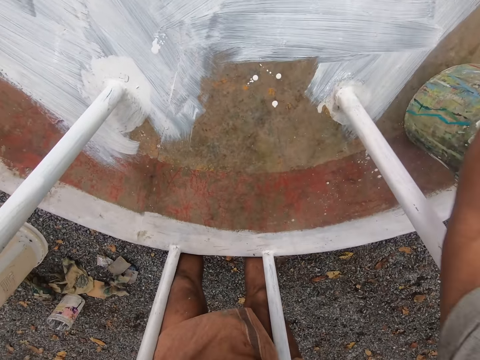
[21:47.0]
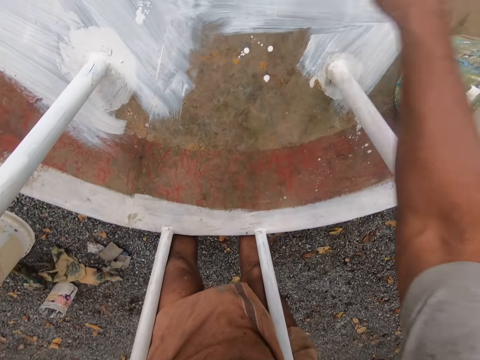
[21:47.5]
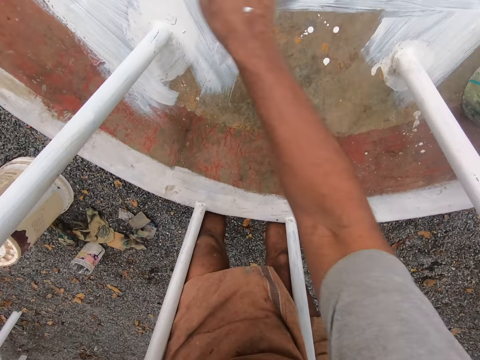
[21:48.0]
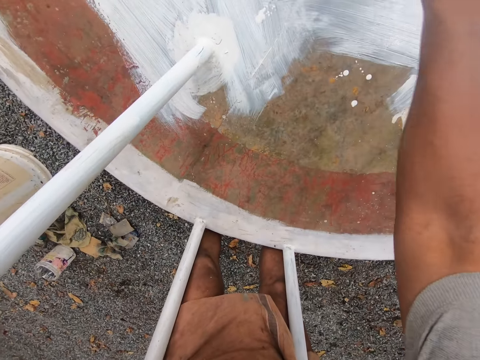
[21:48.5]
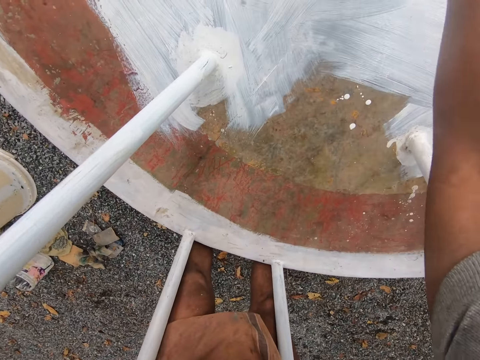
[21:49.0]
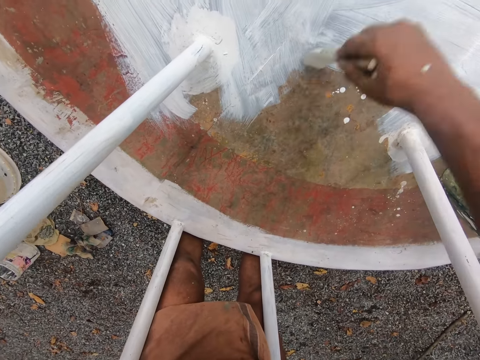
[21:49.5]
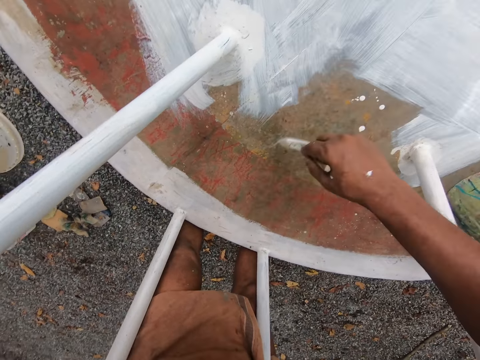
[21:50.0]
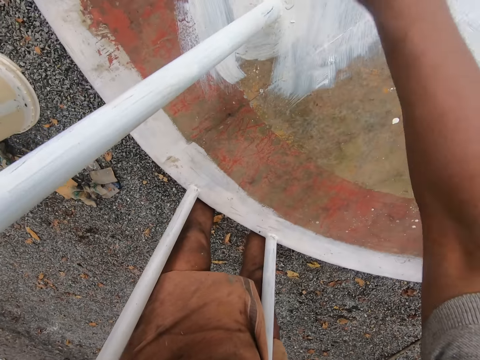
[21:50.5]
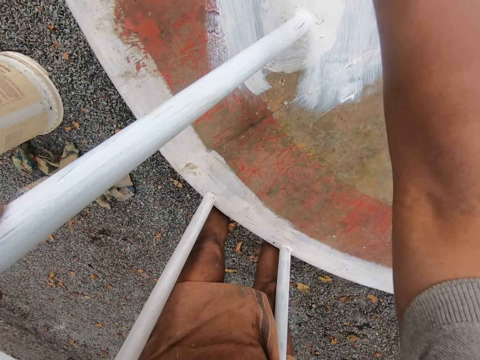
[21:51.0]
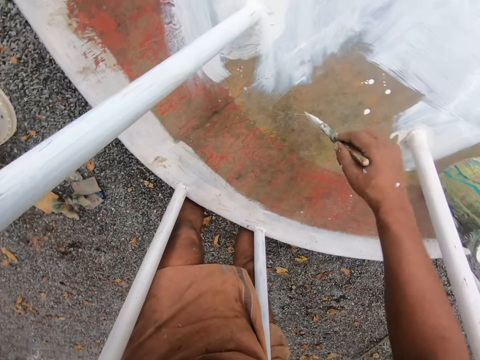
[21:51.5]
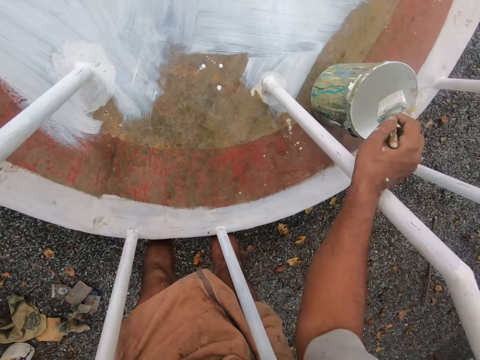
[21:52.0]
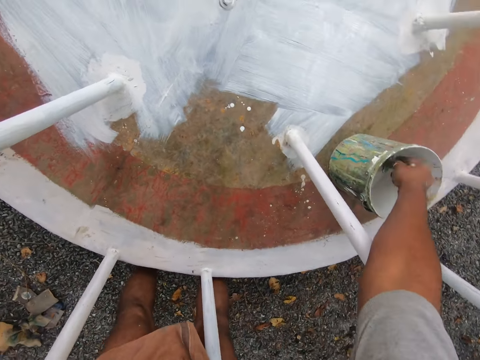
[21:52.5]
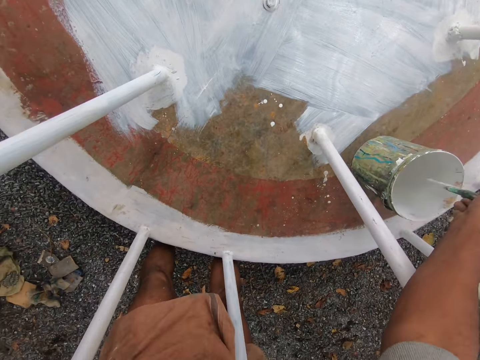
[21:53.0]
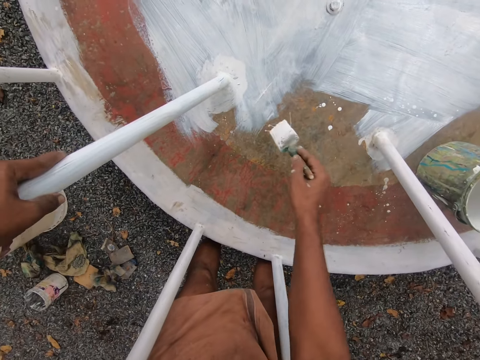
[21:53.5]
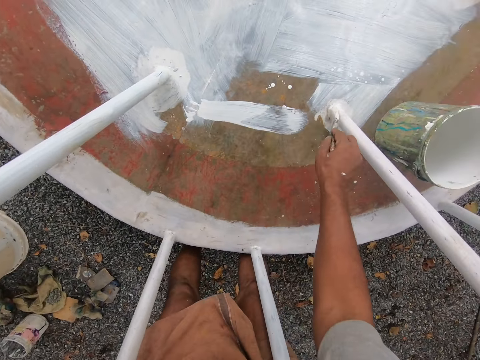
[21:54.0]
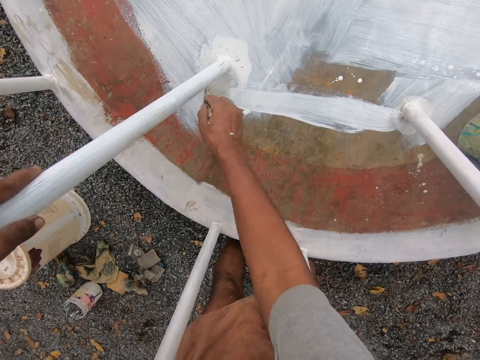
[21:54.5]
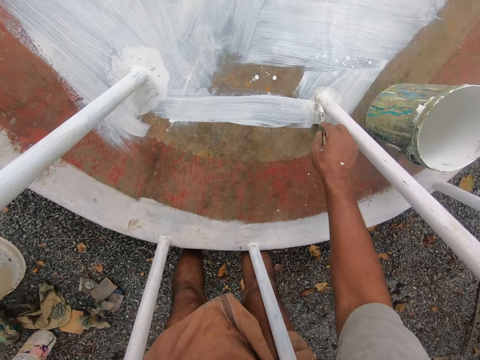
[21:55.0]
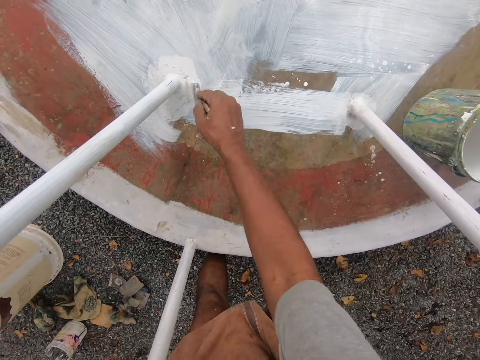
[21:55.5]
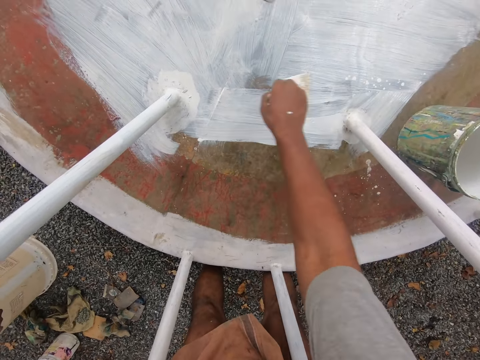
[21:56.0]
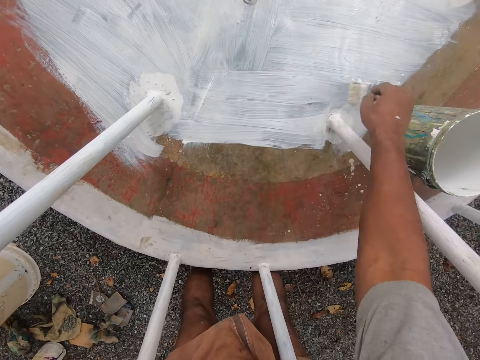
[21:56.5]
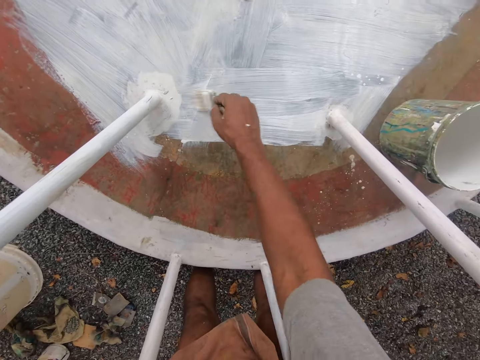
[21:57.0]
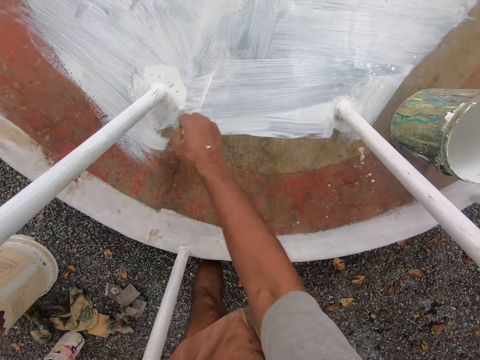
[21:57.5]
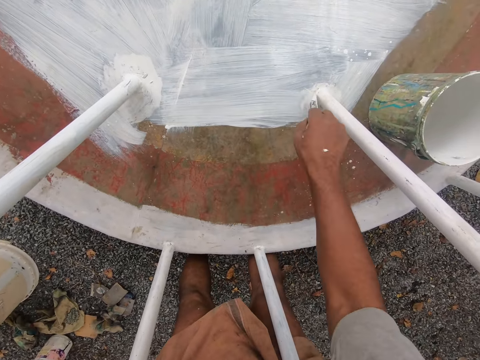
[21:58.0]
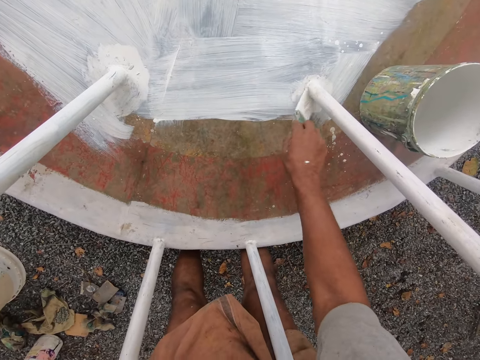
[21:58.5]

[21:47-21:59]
The camera wearer dips the paint brush in his right hand into the paint bucket on the playground roundabout. He removes the paint brush from the bucket. He paints the playground roundabout with the paint brush in his right hand.

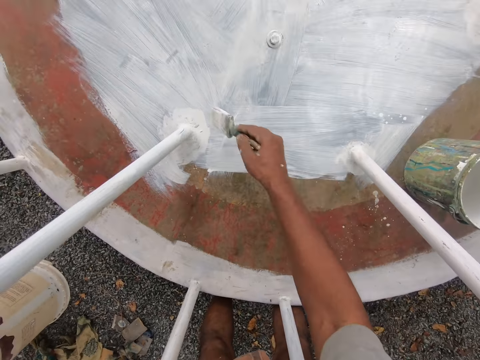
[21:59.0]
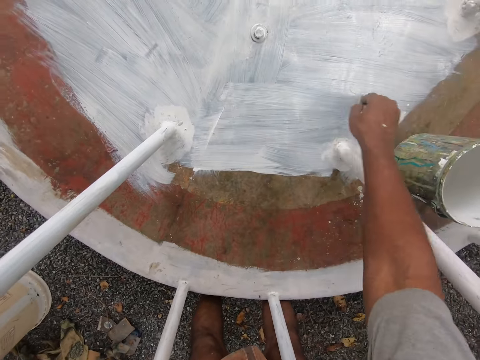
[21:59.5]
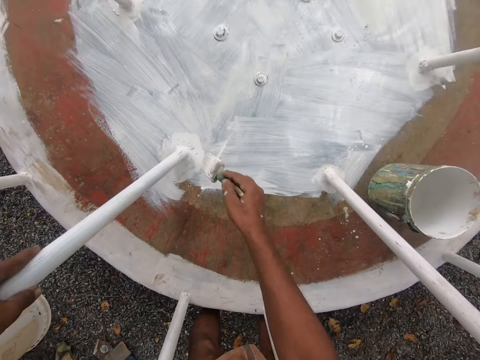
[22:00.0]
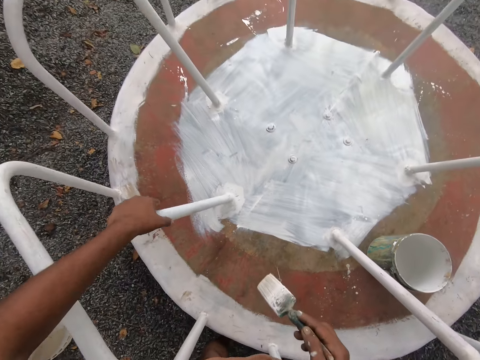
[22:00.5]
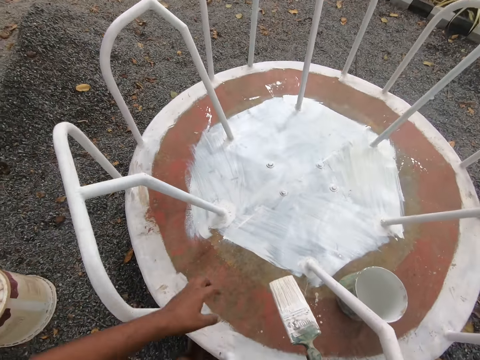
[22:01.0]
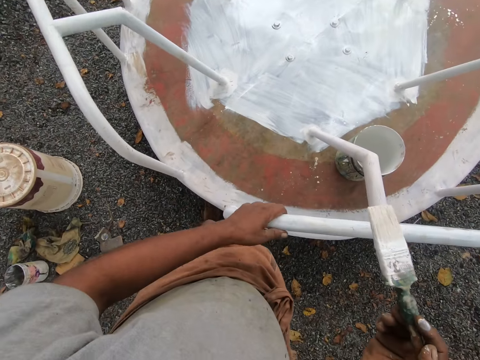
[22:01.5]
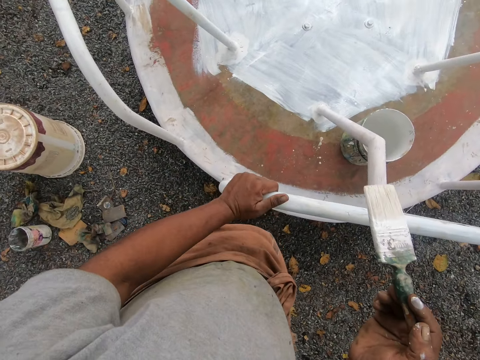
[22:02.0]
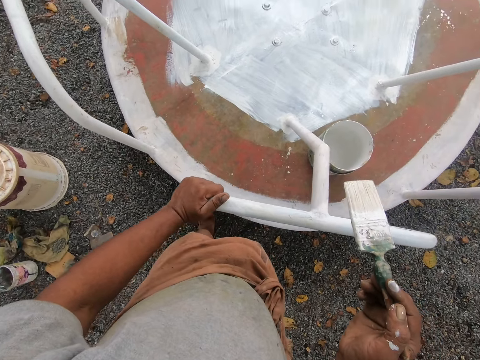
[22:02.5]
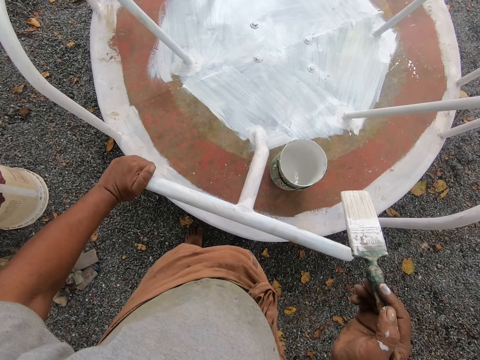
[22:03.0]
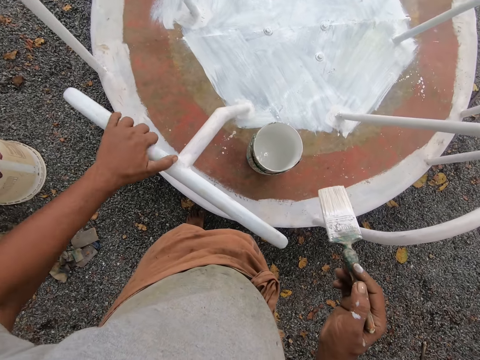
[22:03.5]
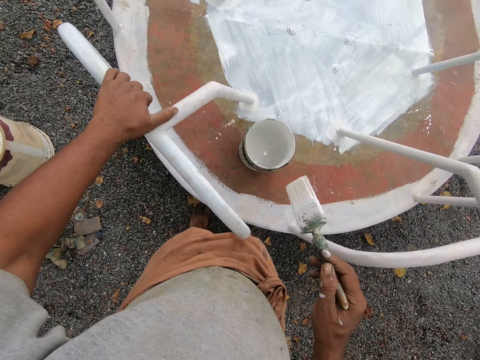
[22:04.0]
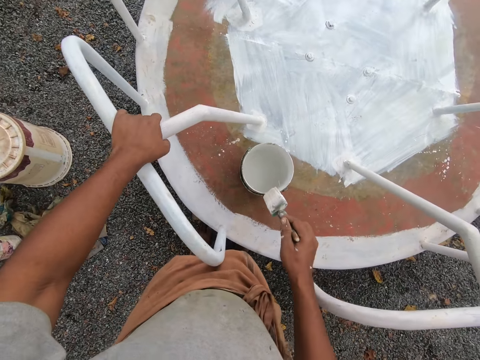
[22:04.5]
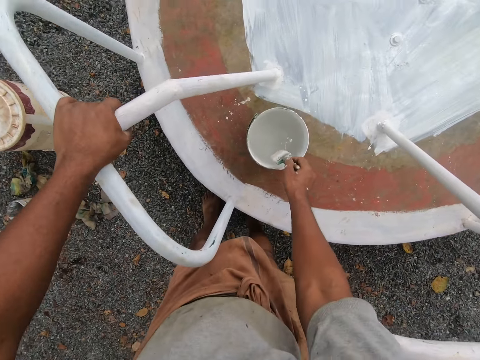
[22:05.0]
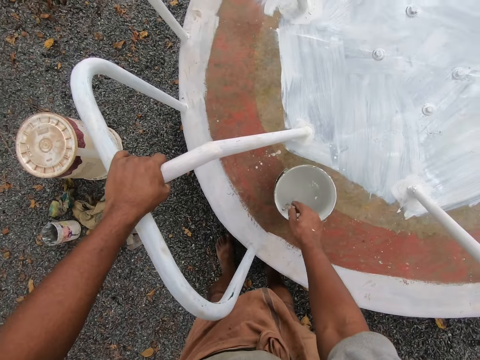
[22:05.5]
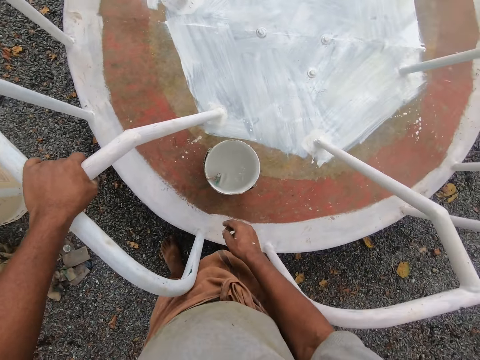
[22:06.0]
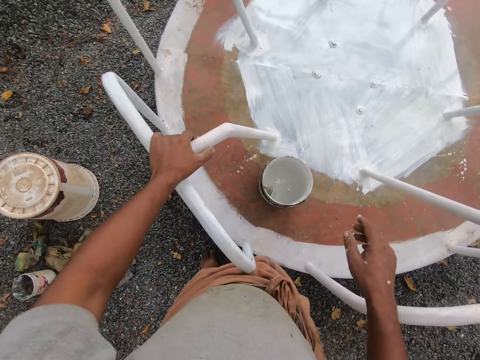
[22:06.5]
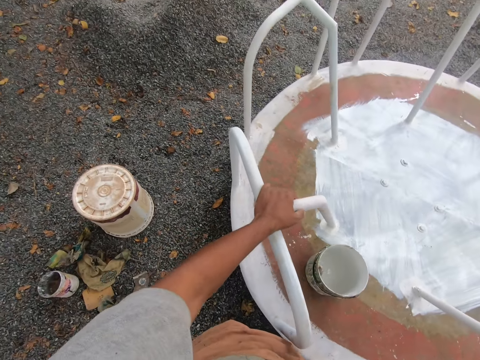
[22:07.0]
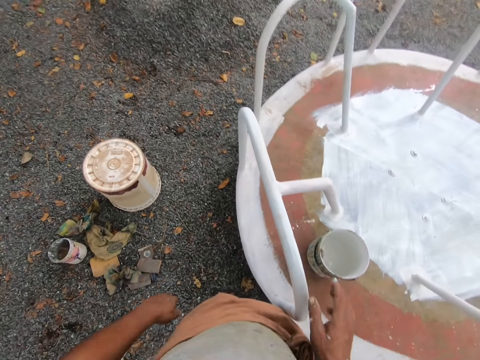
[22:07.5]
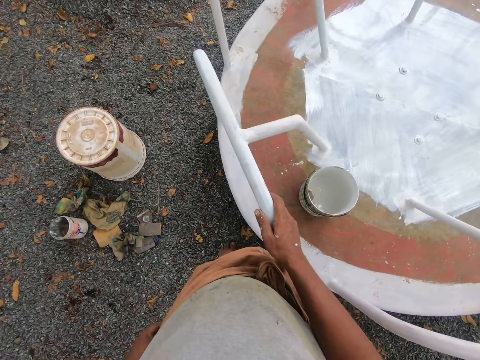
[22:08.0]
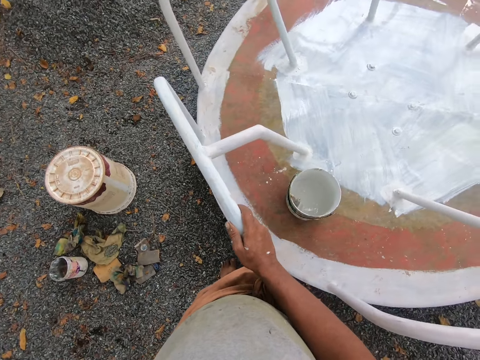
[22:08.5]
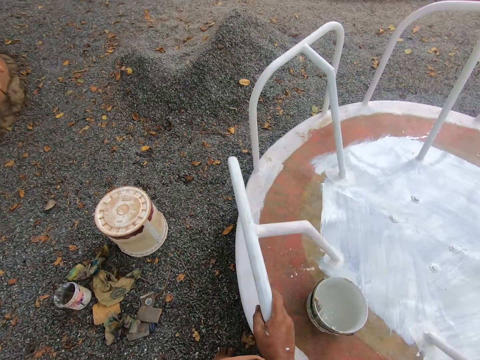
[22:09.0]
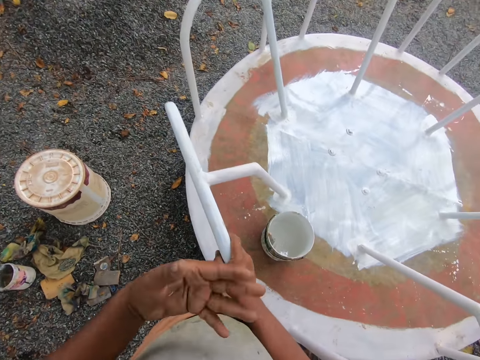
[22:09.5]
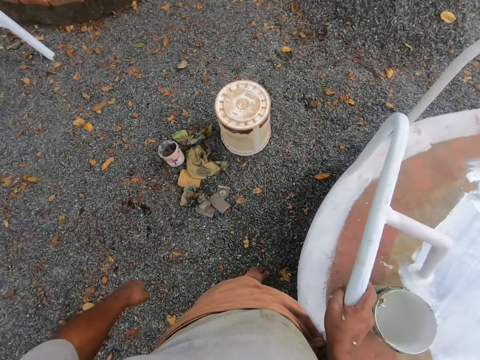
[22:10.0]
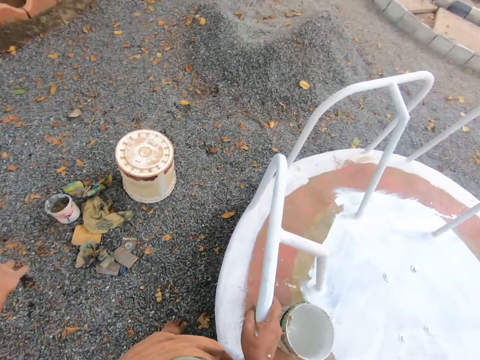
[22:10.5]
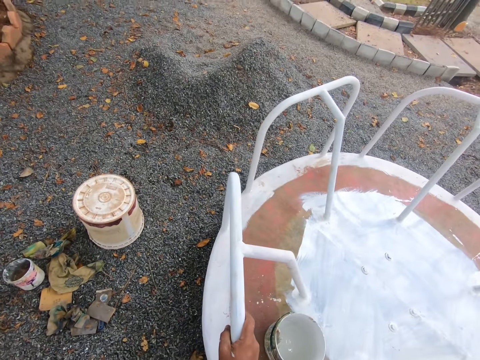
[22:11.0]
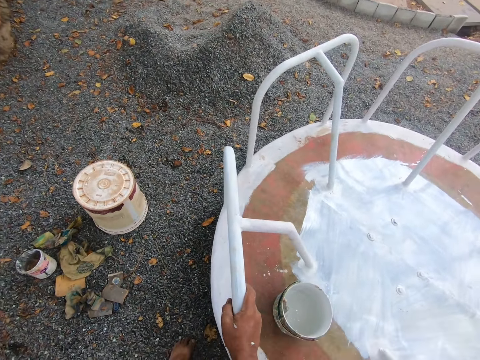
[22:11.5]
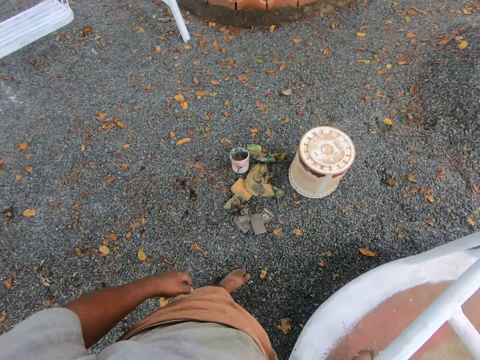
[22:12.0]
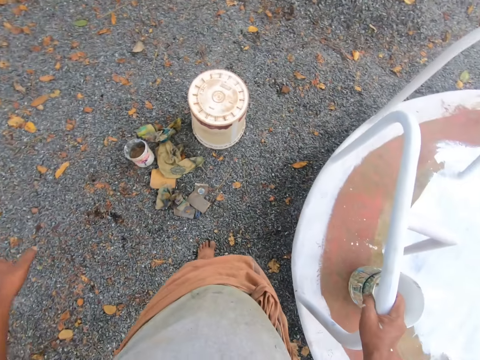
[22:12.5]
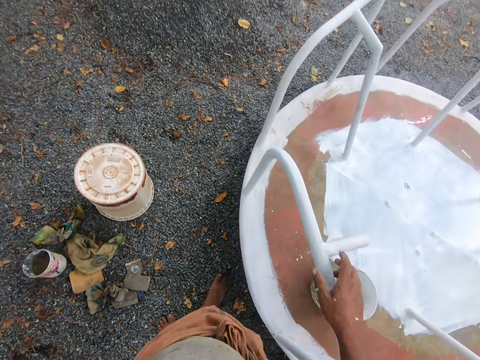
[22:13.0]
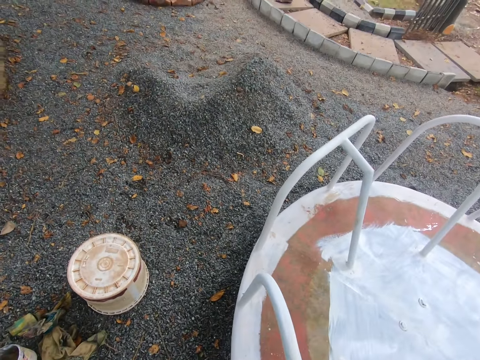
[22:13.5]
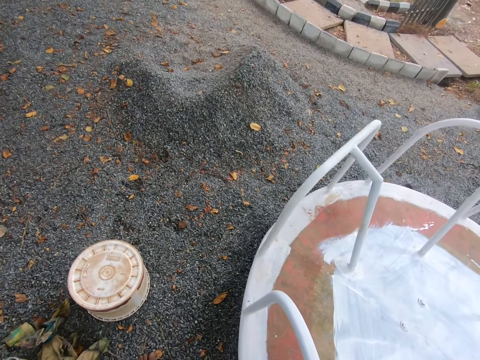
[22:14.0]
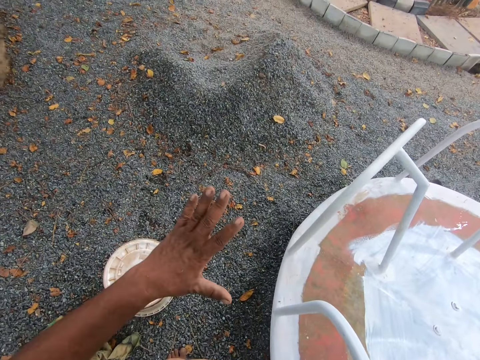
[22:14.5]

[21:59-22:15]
The camera wearer holds another railing with his left hand. He rotates the playground roundabout with his left hand. He stares at the swing. He talks to a man. The camera wearer drops the paintbrush into the paint bucket with his right hand. He talks to the man. The camera wearer lets go of the railing. He holds the playground roundabout with his right hand. He talks to the man.
